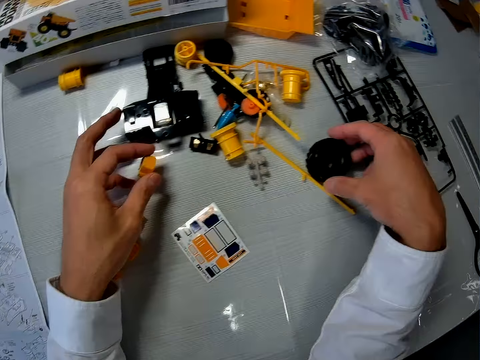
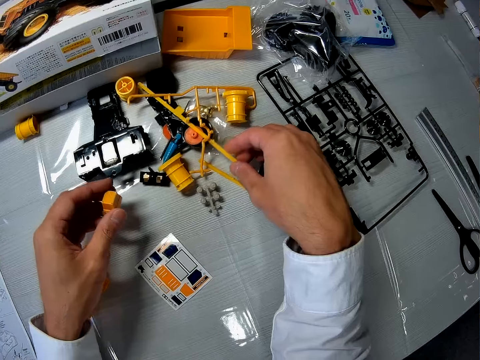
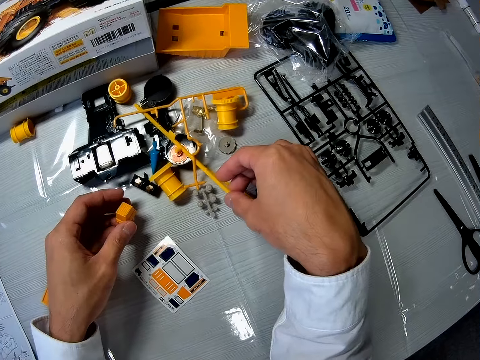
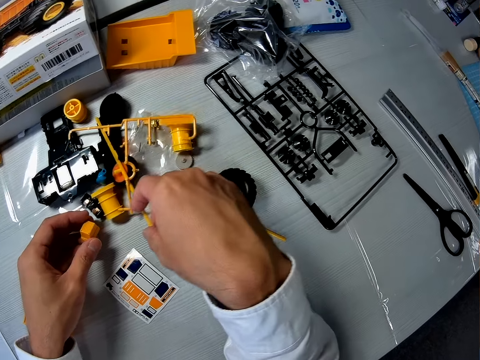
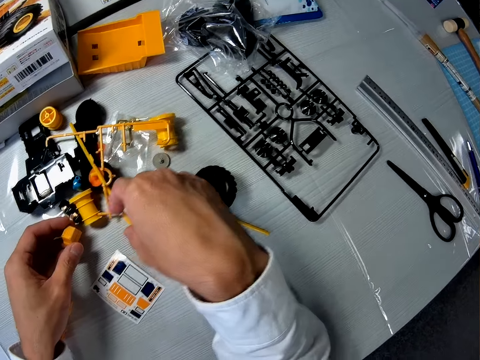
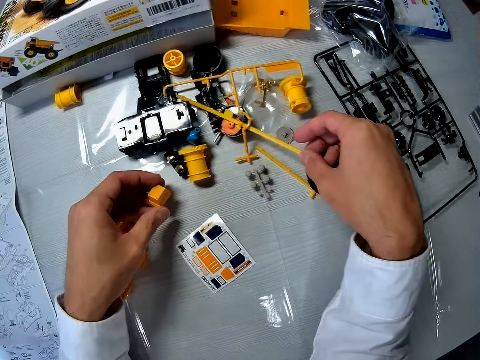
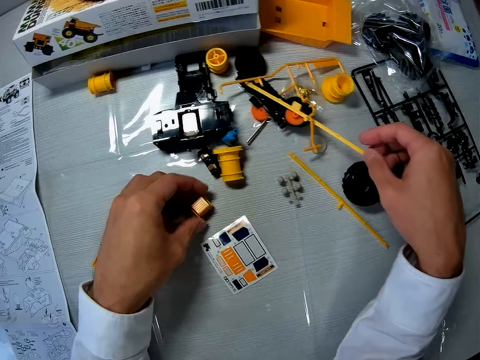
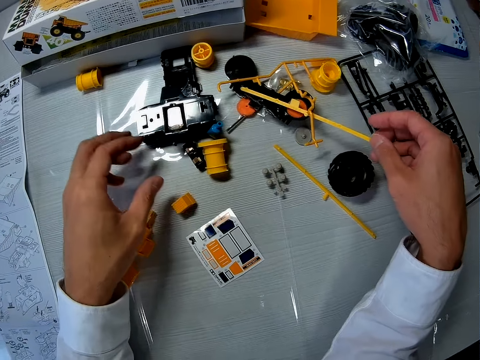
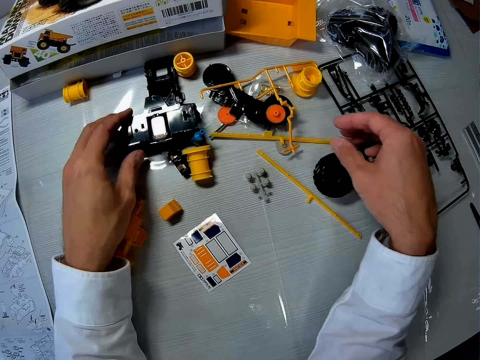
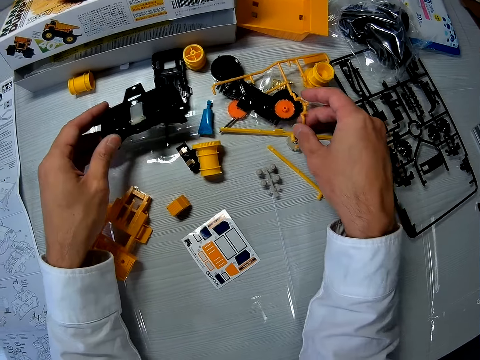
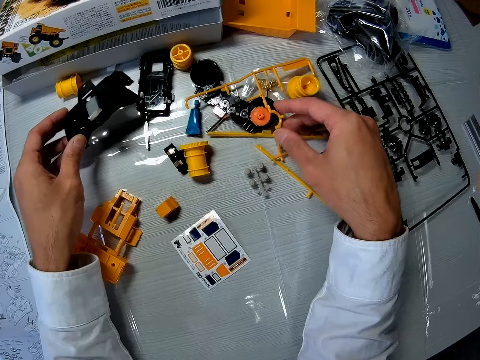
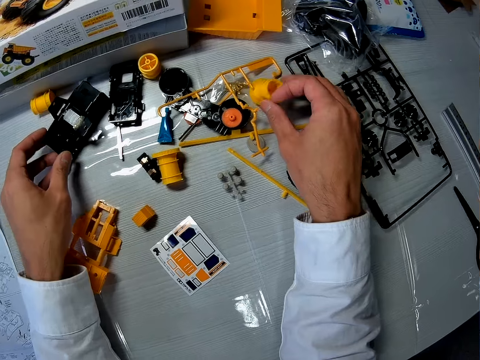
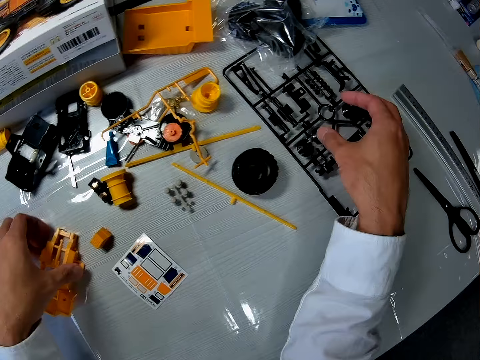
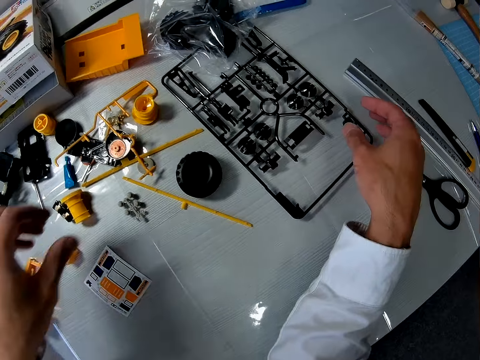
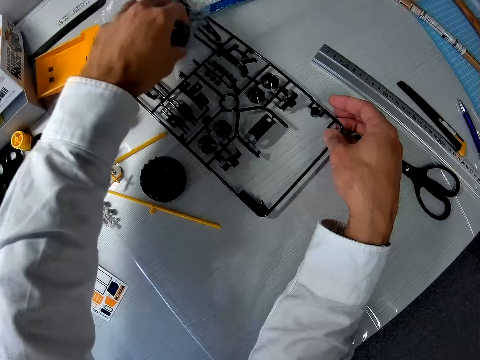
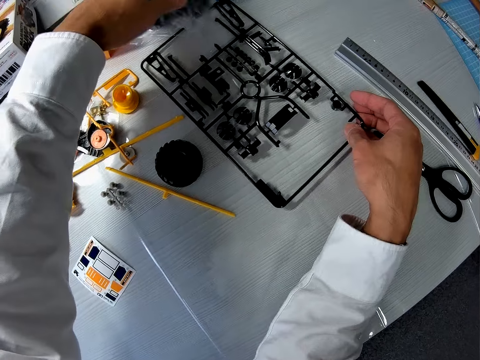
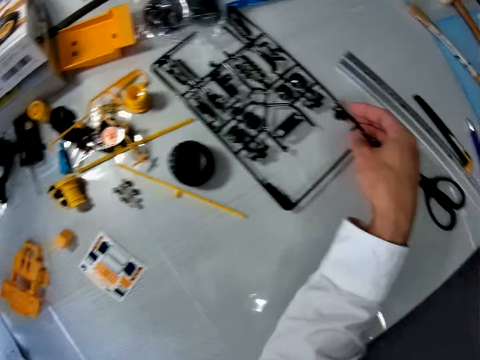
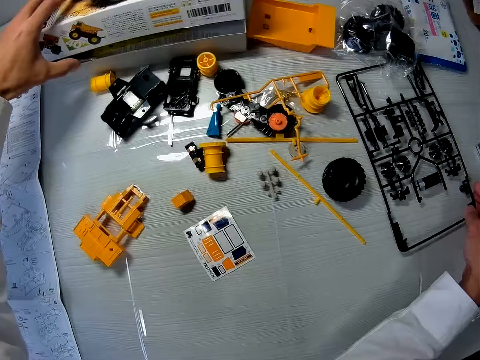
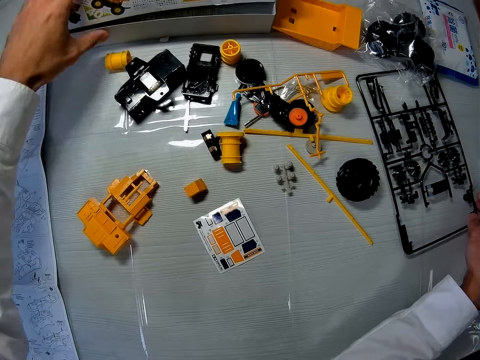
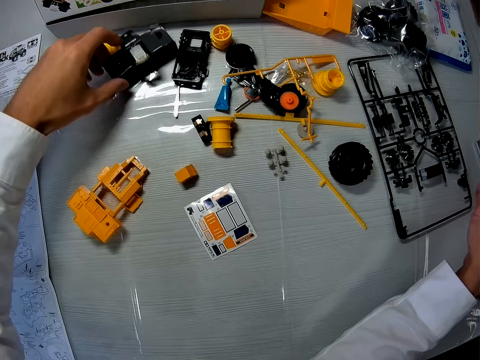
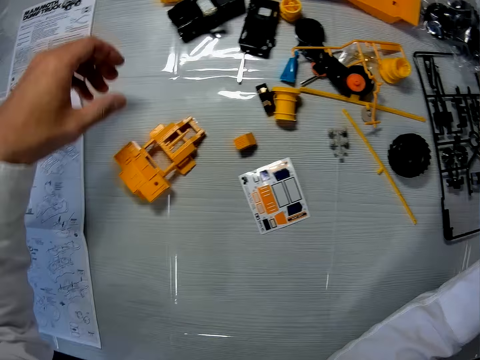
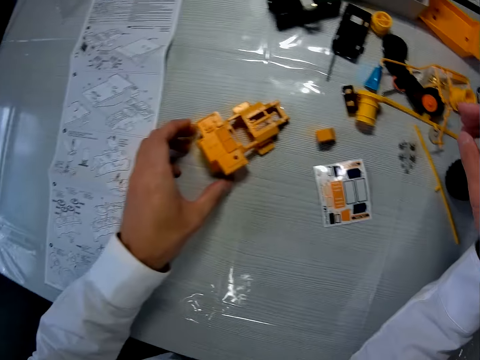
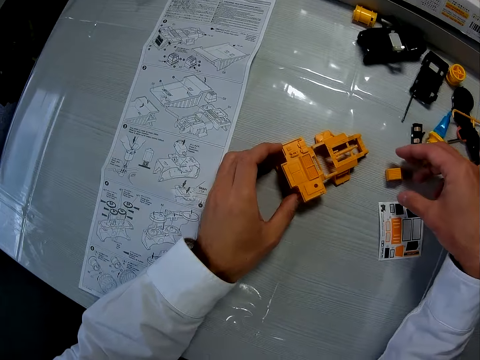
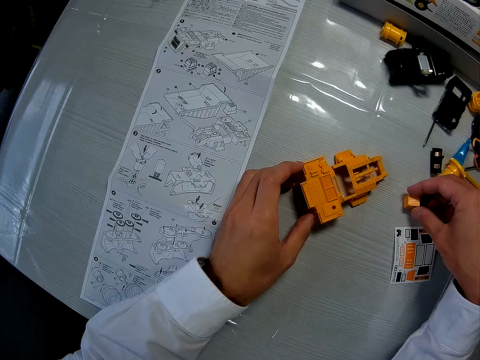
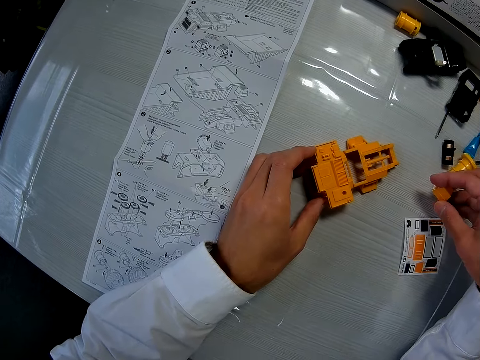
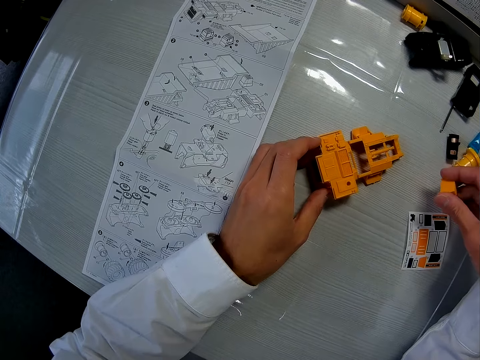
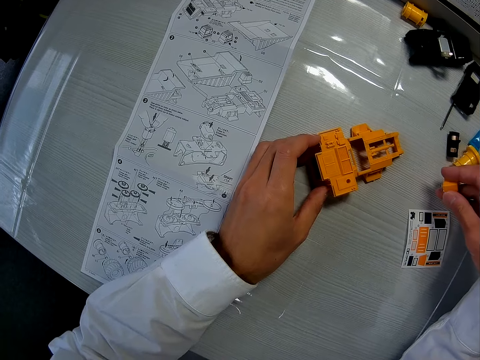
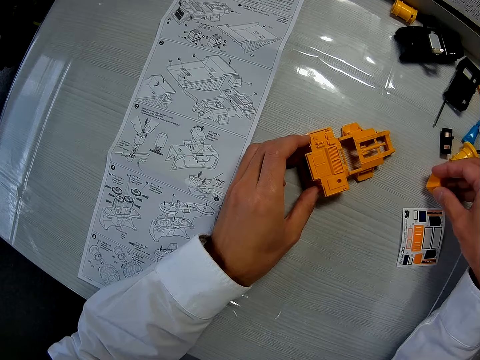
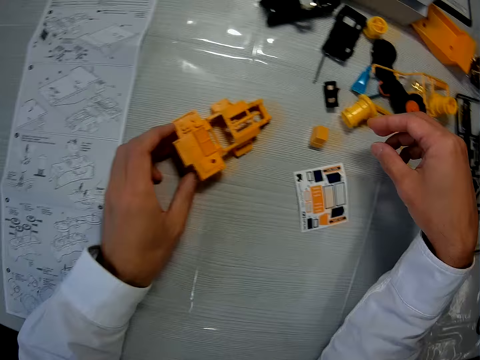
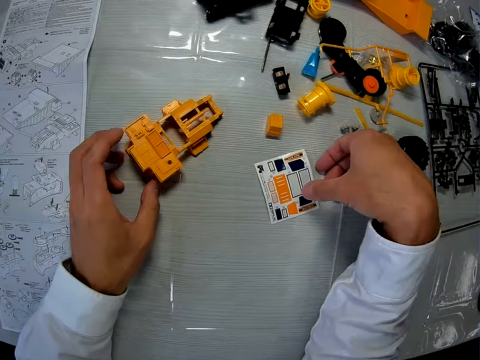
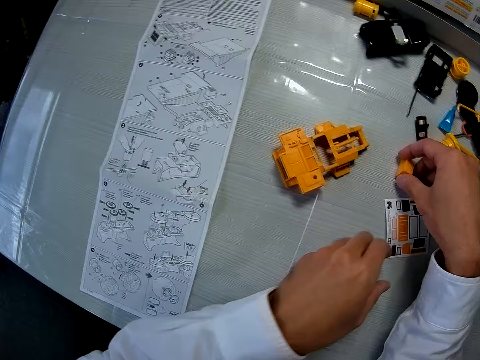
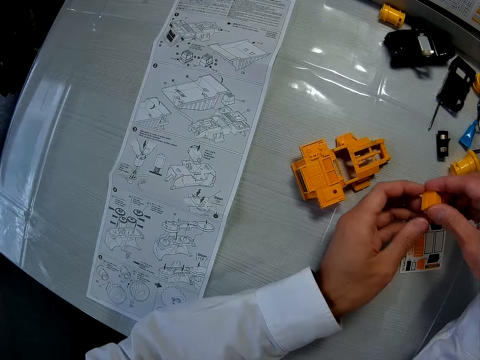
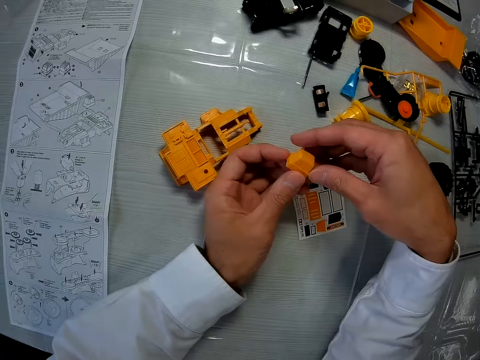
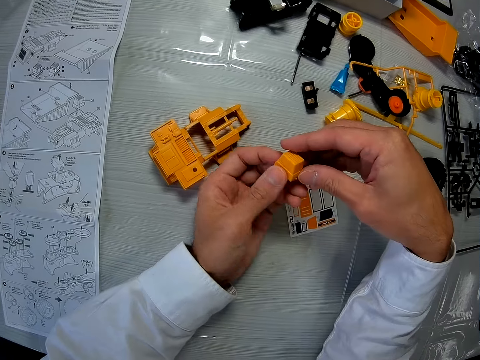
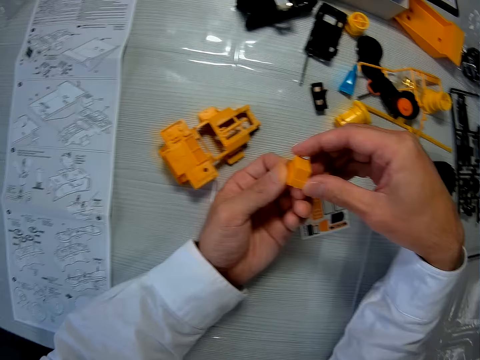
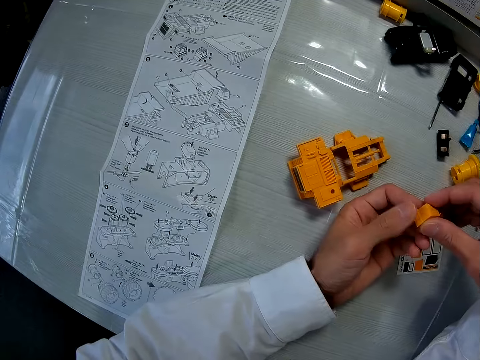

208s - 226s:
The camera wearer moves the parts of the toy car on the table. He places a plastic Lego cap on the table. He handles plastics. He picks a plastic, places the plastic on the table and touches the plastic. He picks a polythene with plastic and places the polythene with plastic on the table. He pushes a box. He pushes the plastic. He touches the plastic. He picks the plastic Lego cap. He places the plastic Lego cap on the table. He picks the plastic Lego cap on the table with his right hand.

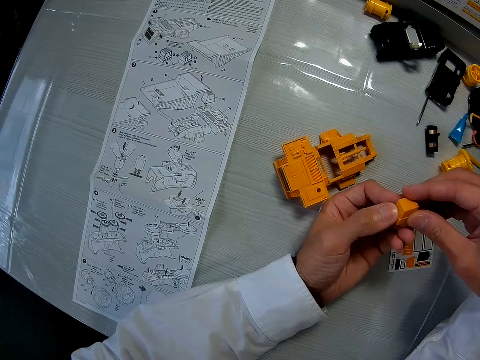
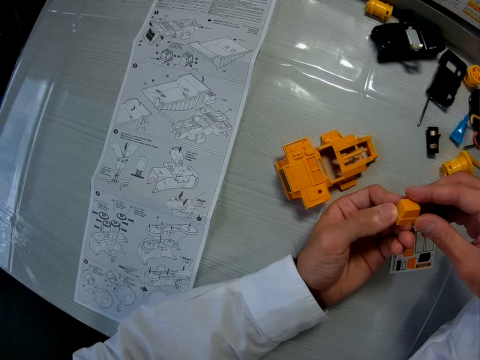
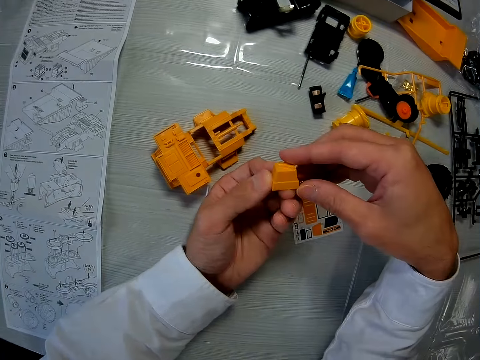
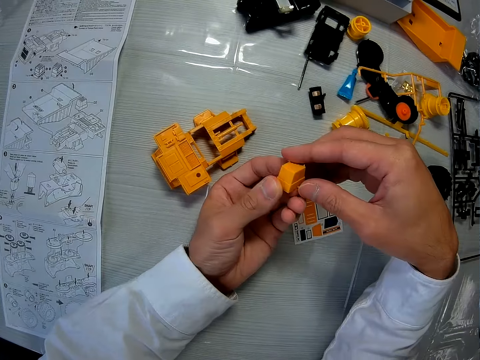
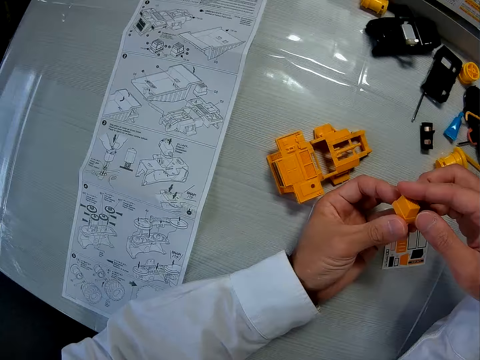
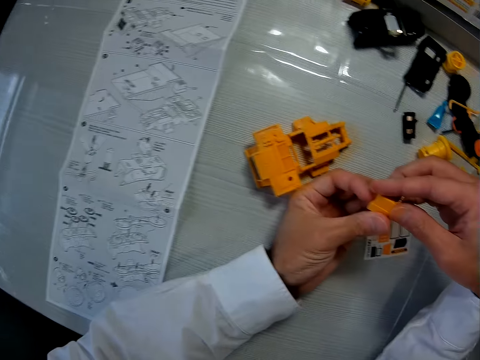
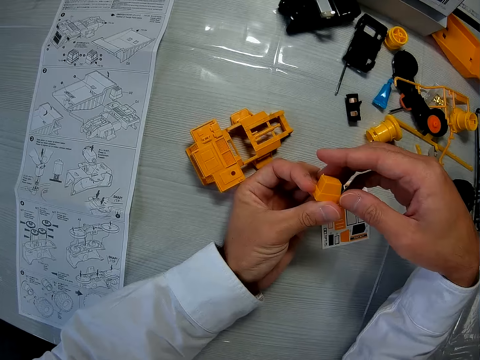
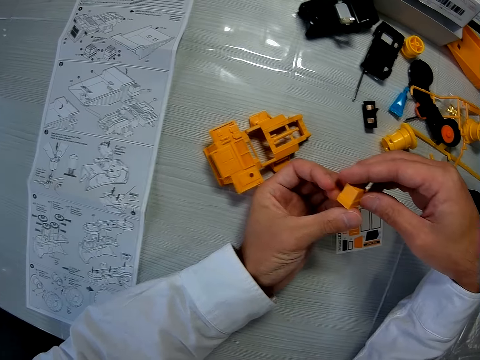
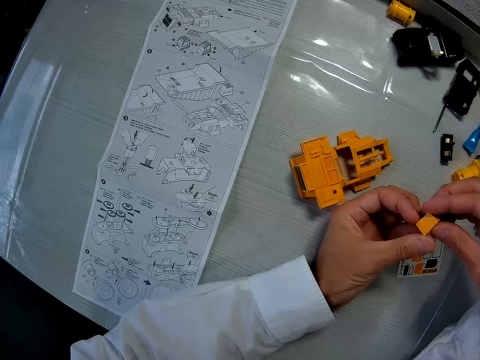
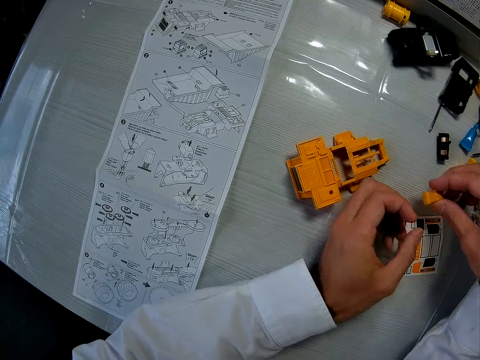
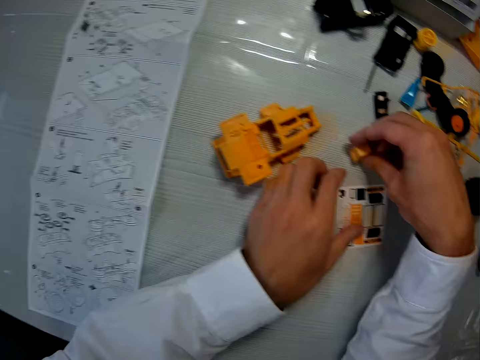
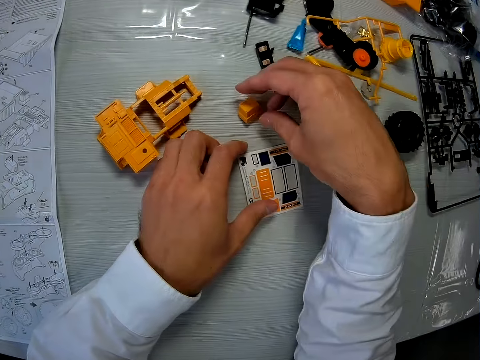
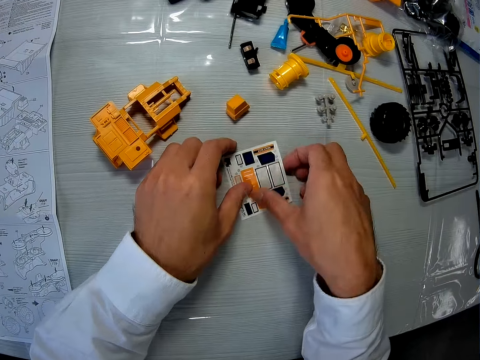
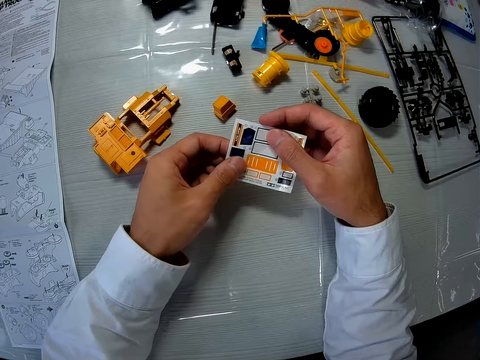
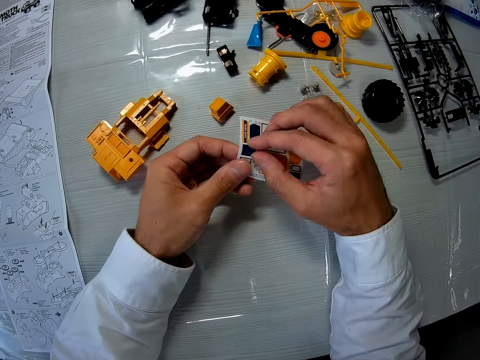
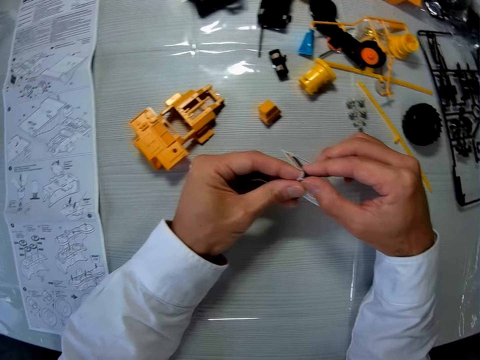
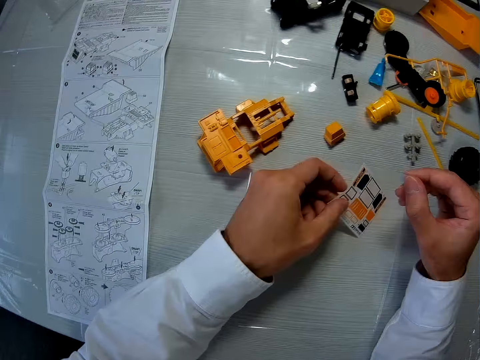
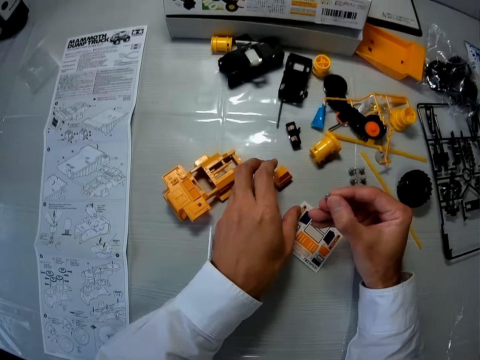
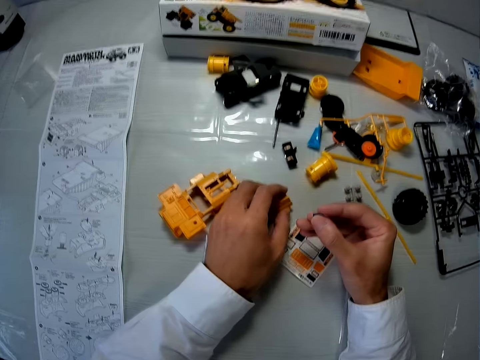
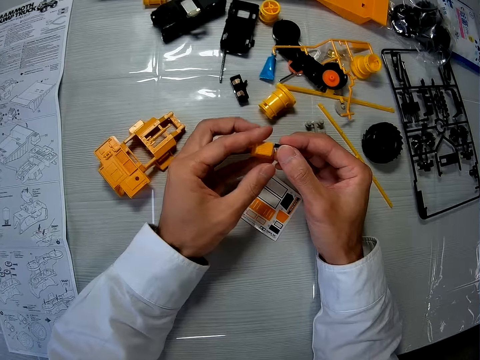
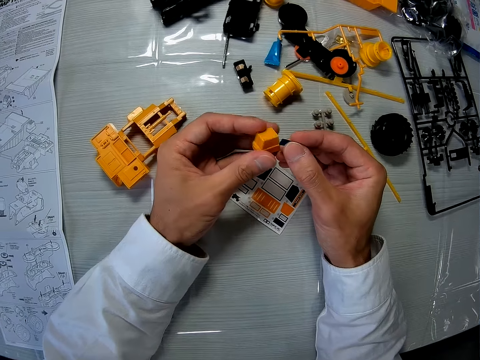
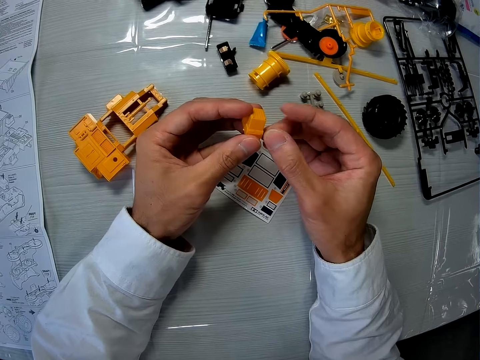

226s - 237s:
The camera wearer places a plastic Lego cap on the table. He picks the paper with stickers on the table with both hands. He removes a sticker from the paper. He places the paper with stickers on the table. He picks the plastic Lego cap on the table with his left hand.
